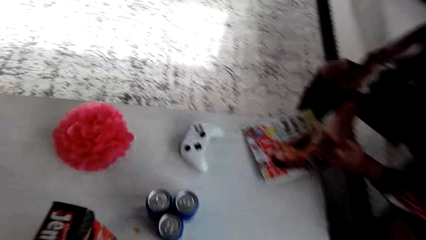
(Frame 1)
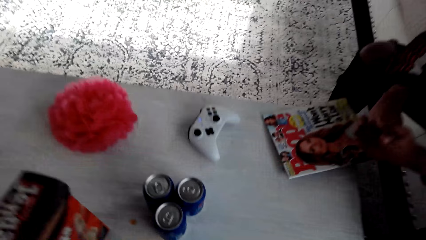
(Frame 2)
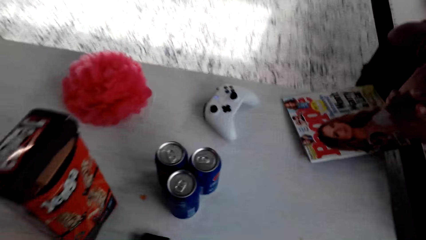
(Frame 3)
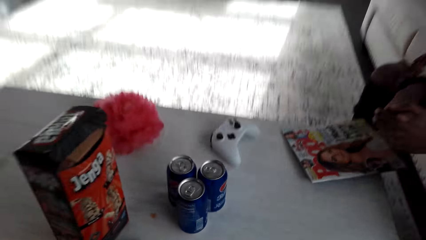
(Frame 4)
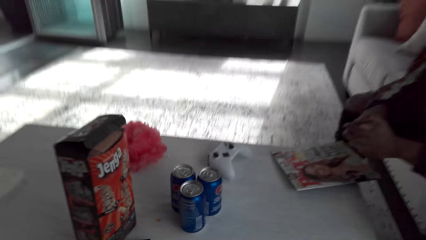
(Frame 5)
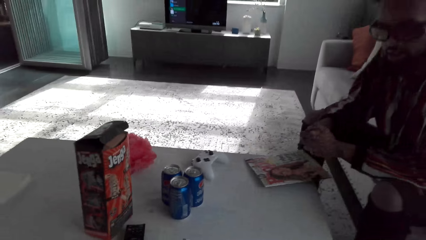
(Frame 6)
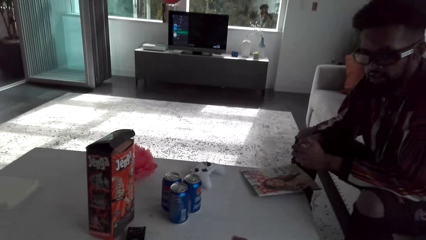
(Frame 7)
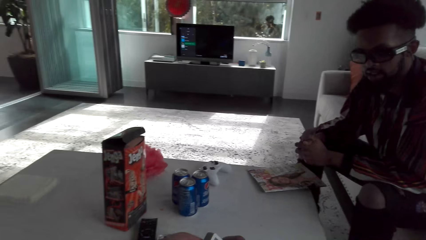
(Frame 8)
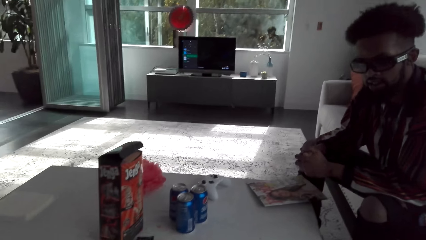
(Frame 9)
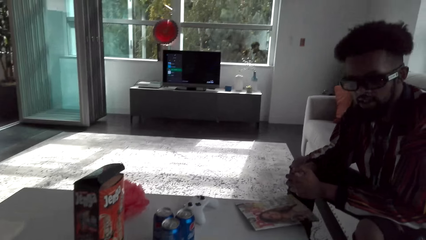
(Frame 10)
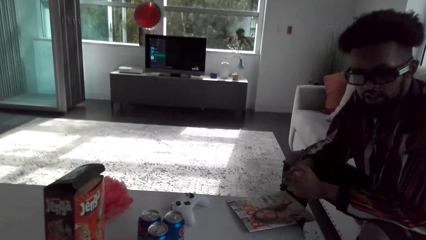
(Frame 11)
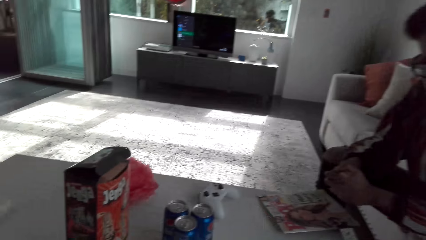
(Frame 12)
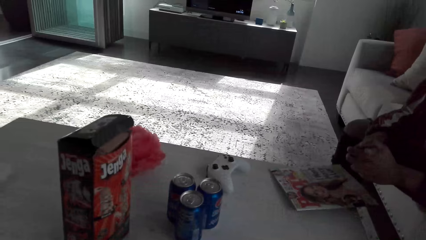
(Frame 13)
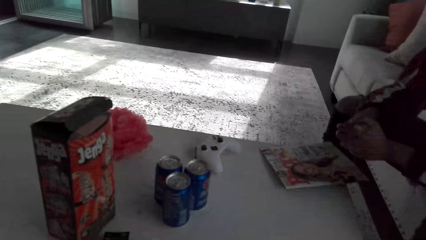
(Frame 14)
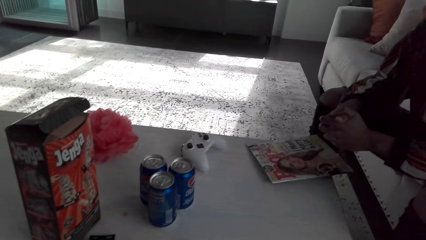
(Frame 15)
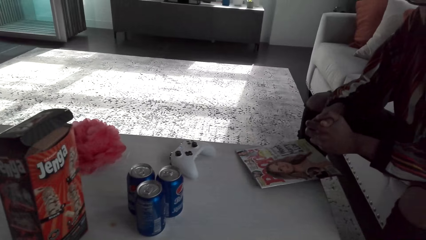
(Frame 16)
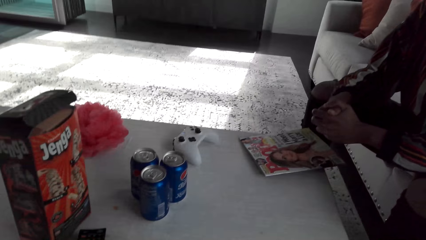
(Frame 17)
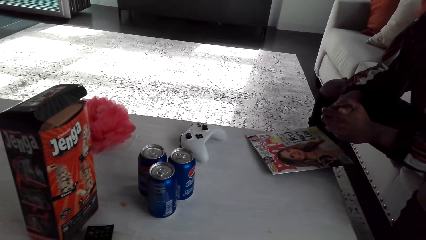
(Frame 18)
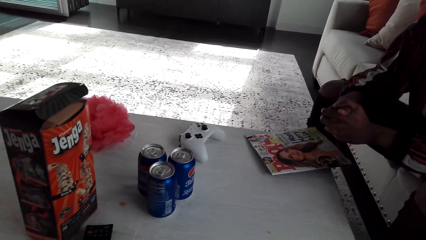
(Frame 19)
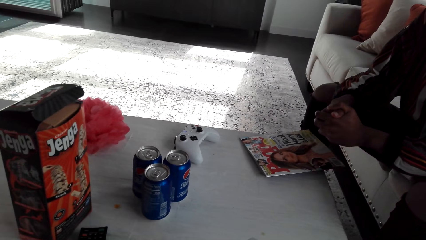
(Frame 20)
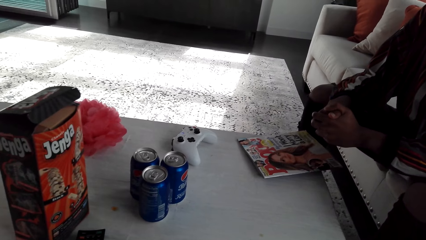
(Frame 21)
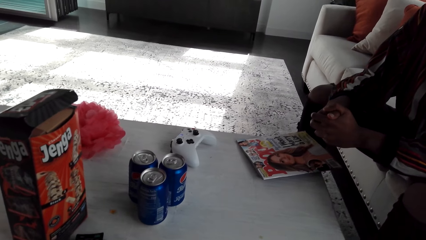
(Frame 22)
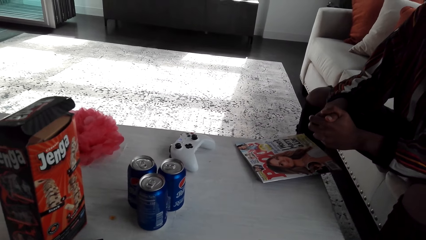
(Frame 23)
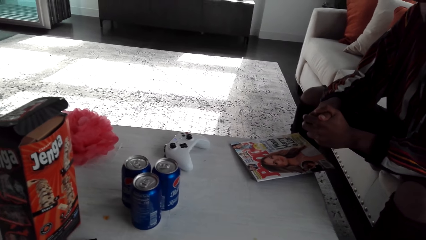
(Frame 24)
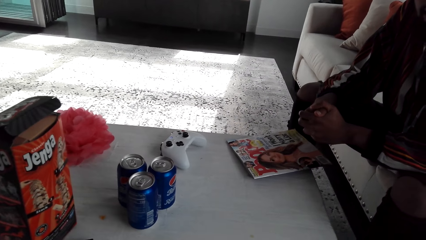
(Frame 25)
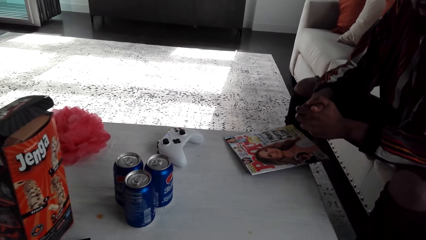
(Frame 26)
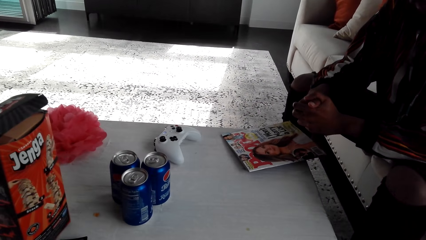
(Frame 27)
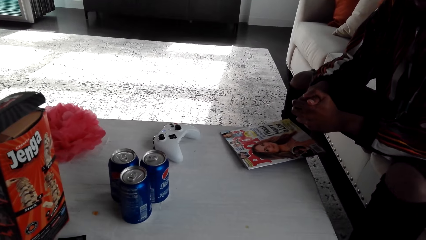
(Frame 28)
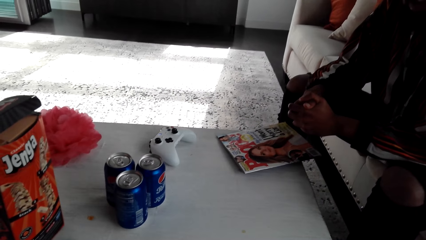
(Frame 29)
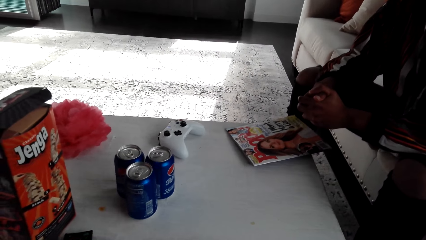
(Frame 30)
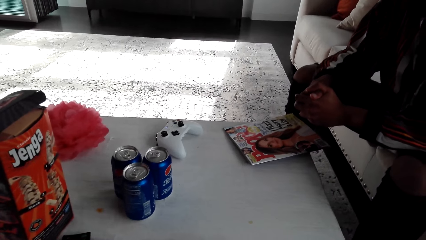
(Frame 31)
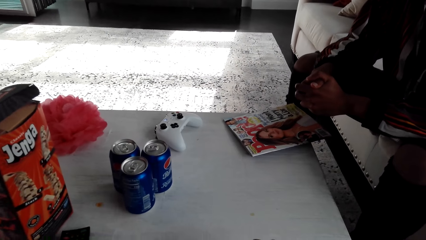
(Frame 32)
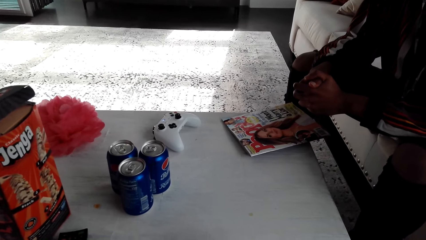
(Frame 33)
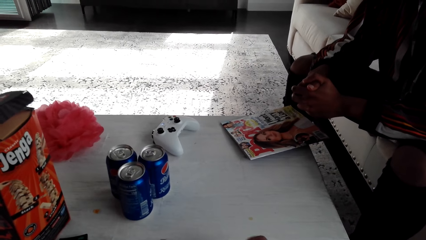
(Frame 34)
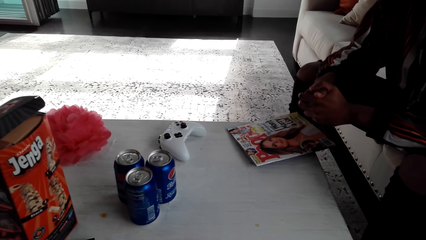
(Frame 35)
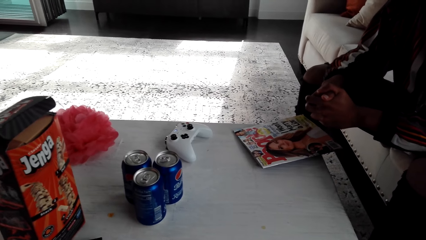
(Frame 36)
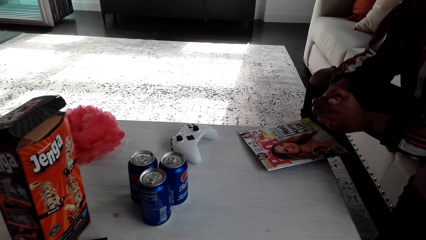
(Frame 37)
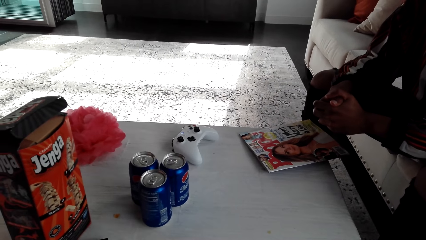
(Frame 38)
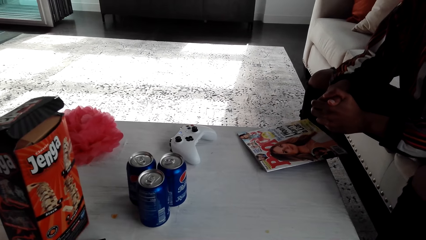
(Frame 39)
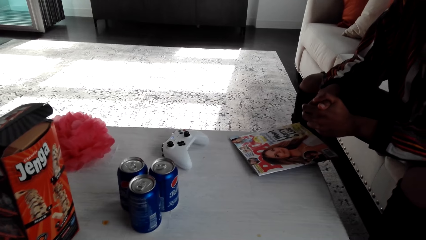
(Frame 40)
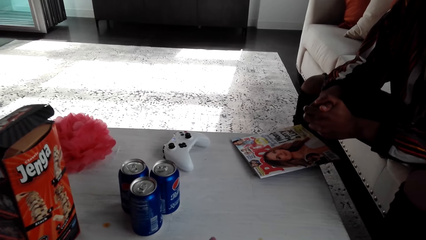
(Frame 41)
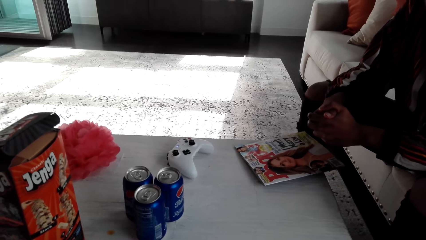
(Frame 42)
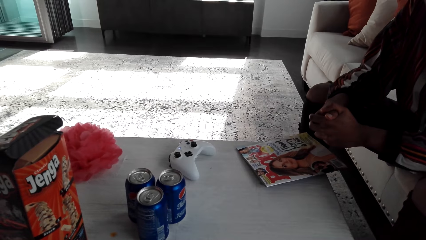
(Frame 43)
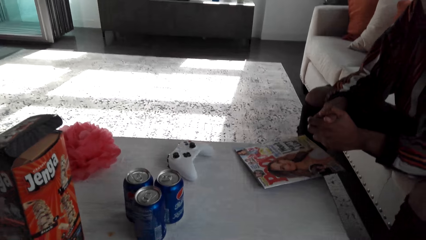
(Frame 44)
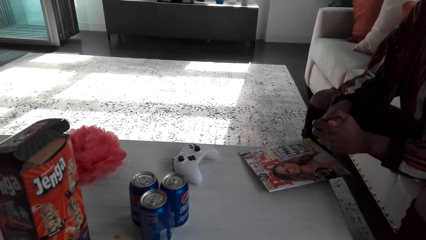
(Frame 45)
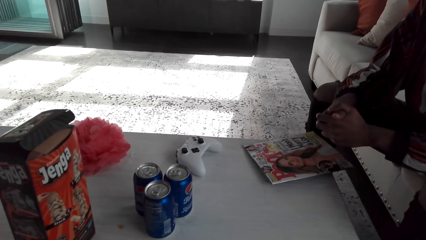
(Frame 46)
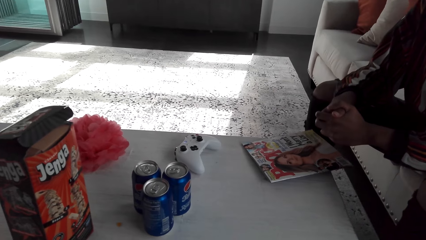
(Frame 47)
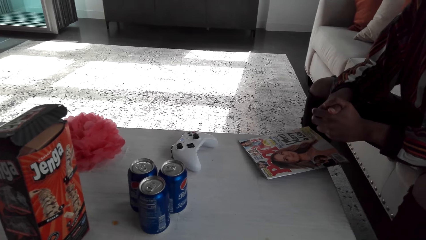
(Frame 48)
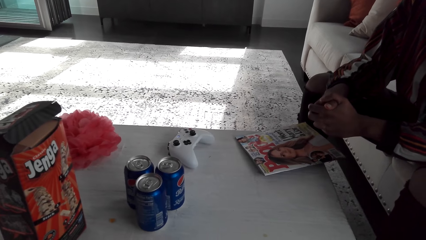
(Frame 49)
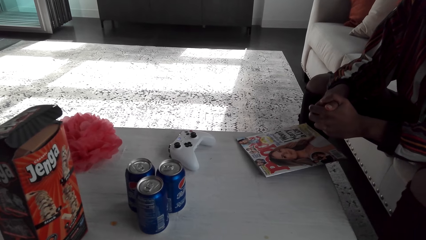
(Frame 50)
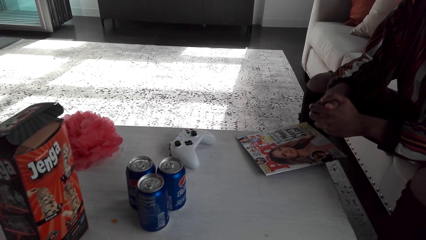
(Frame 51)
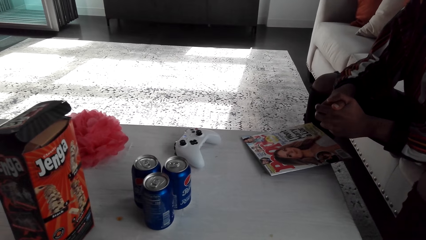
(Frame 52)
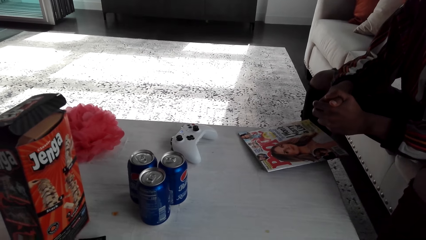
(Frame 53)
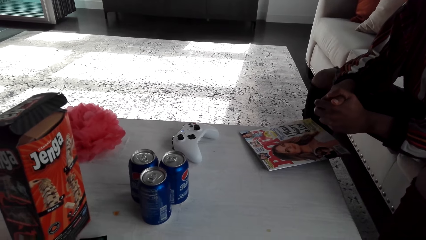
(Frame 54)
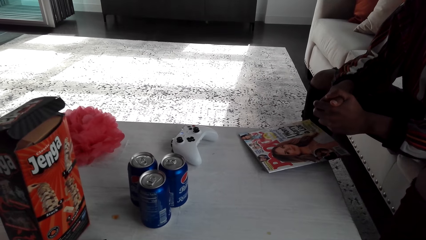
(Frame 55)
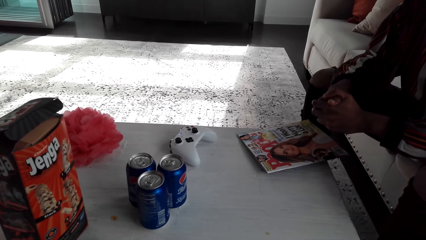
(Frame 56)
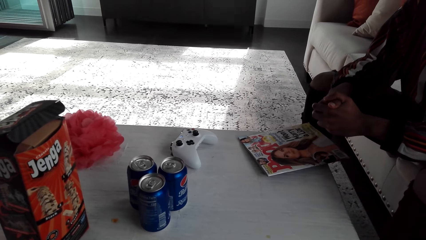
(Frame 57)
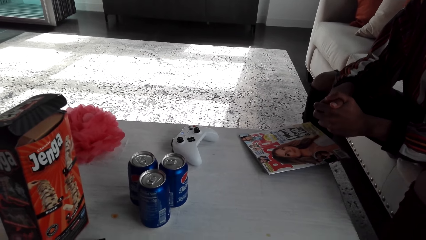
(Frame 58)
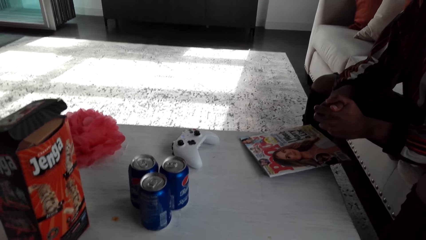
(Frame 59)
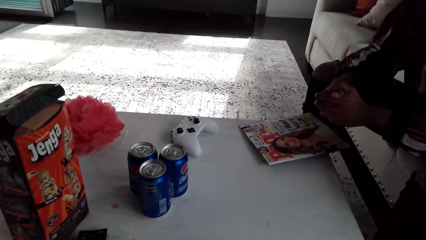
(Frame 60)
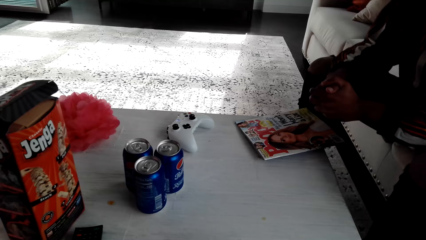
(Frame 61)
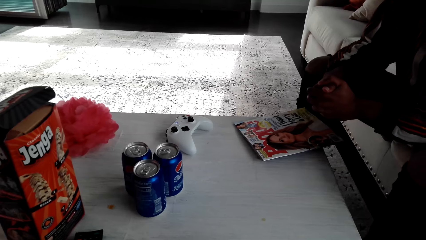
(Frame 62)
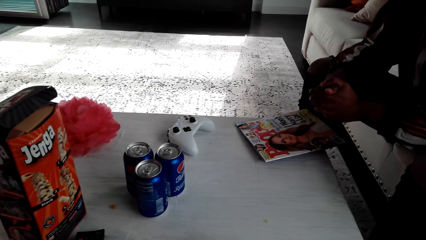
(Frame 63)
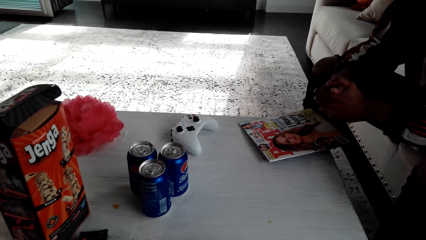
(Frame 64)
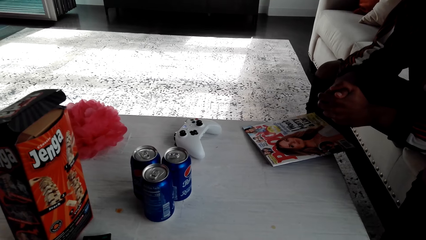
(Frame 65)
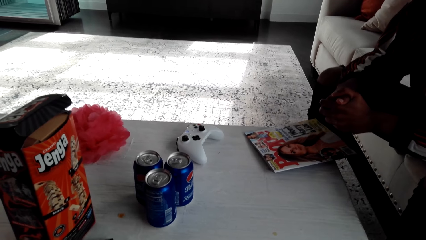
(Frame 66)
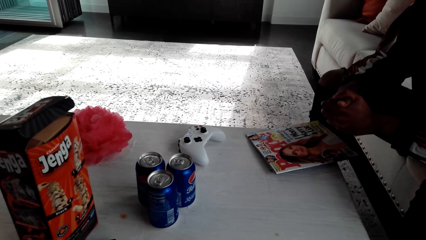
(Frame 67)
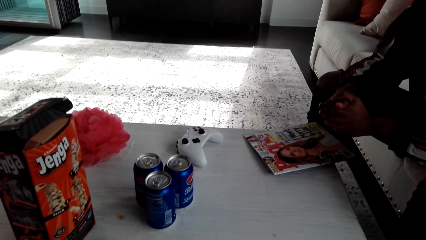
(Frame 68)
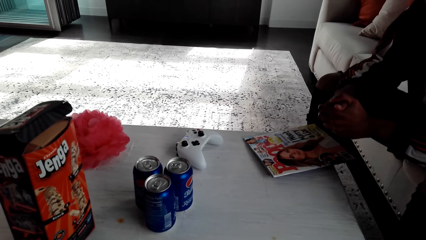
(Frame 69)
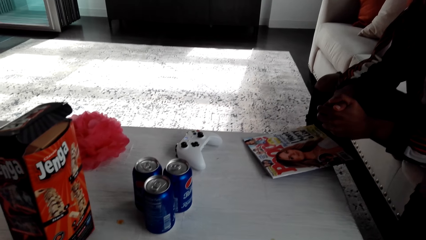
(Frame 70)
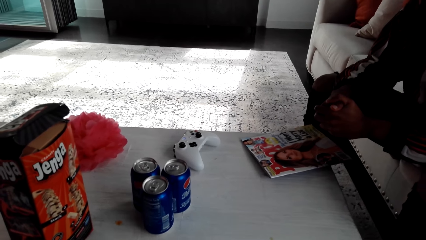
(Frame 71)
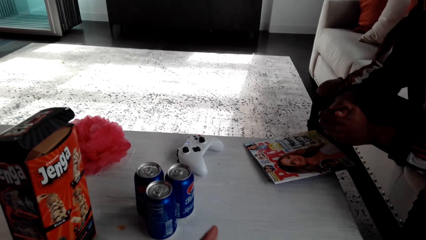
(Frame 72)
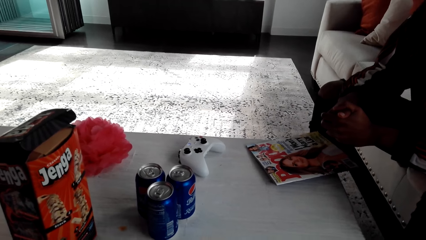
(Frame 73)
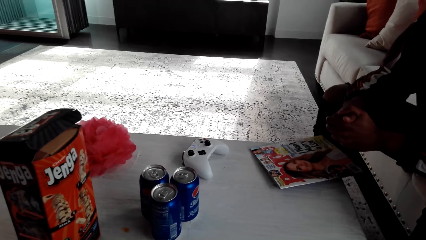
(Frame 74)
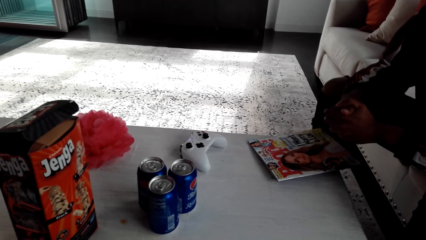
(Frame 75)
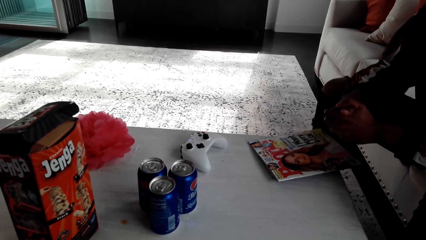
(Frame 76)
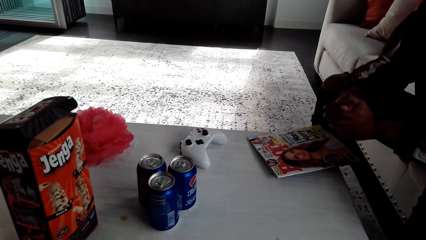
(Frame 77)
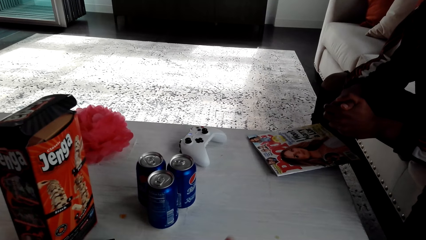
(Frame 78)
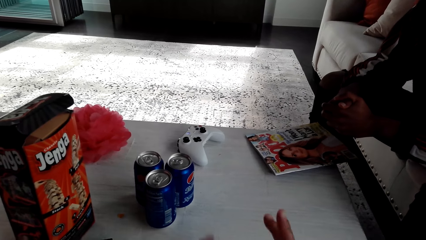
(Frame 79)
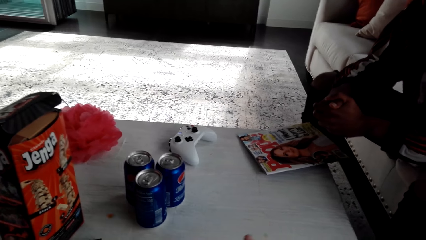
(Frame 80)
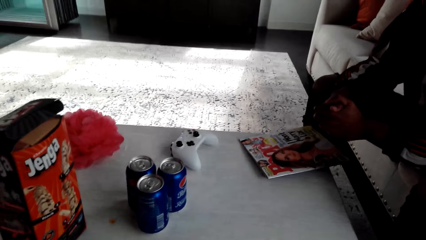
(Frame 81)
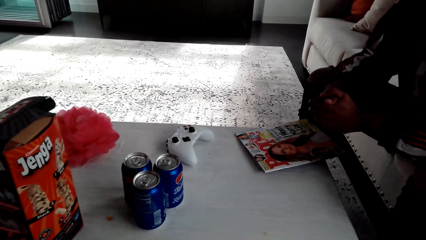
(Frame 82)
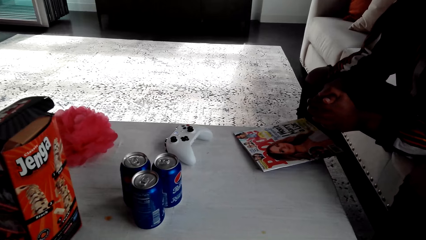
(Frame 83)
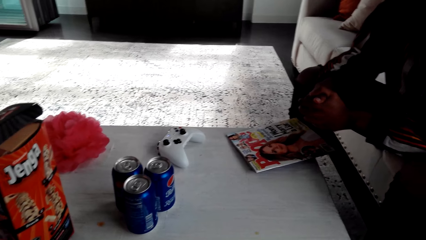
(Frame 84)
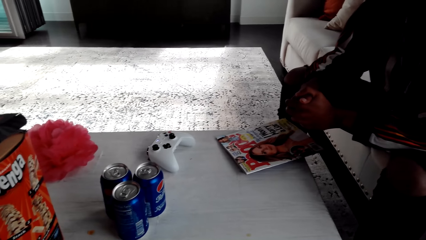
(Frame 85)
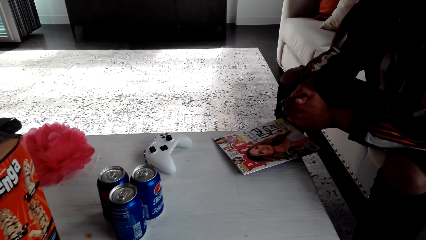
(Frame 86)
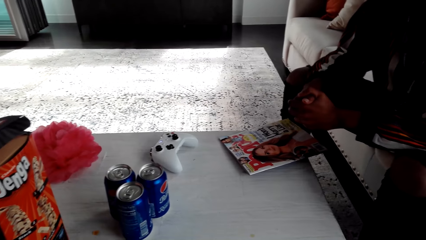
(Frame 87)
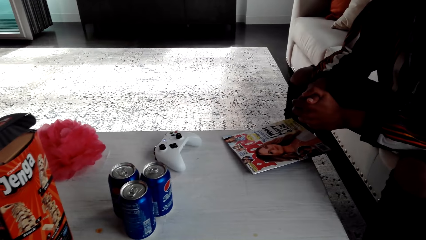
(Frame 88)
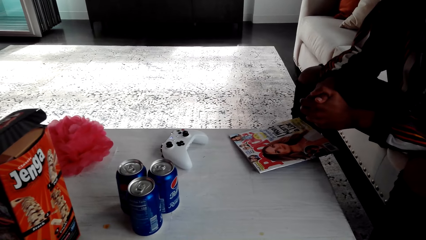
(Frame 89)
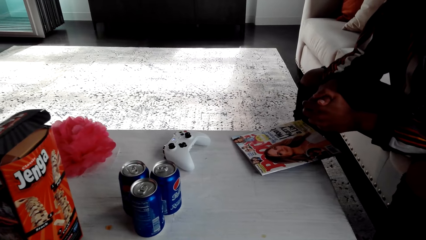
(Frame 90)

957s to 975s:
The camera wearer sits. They tap the cards. They speak to a man.
